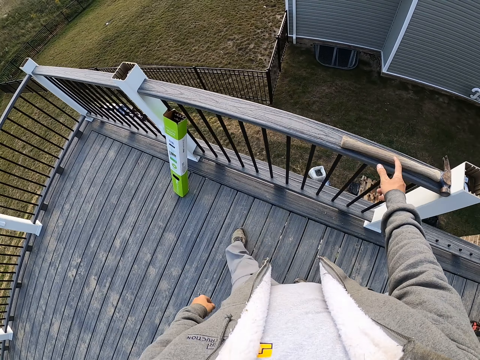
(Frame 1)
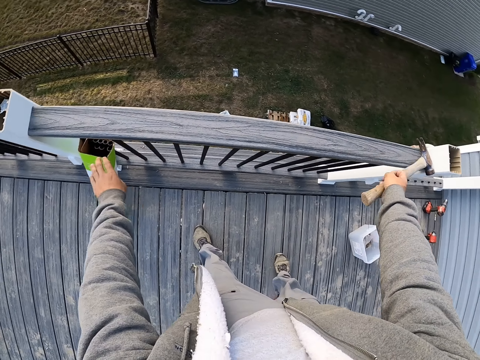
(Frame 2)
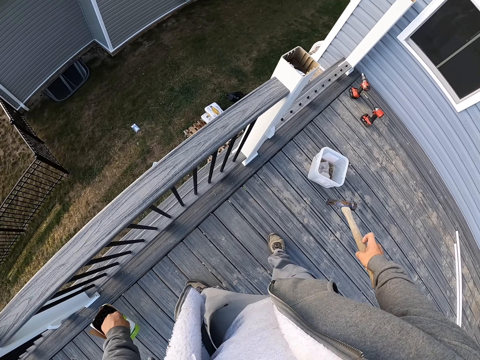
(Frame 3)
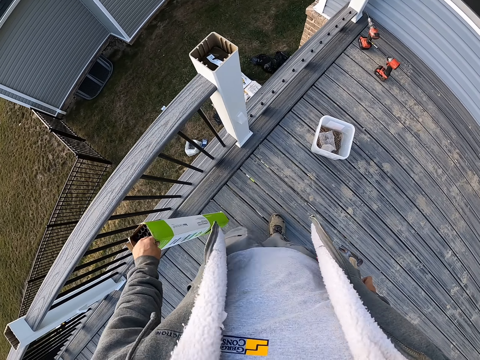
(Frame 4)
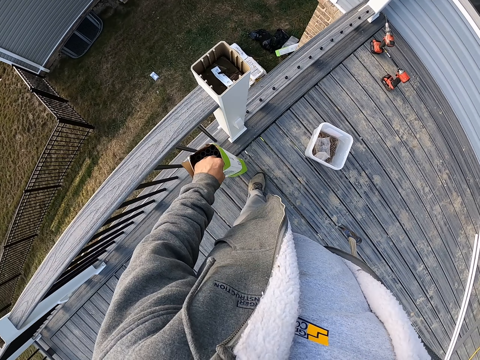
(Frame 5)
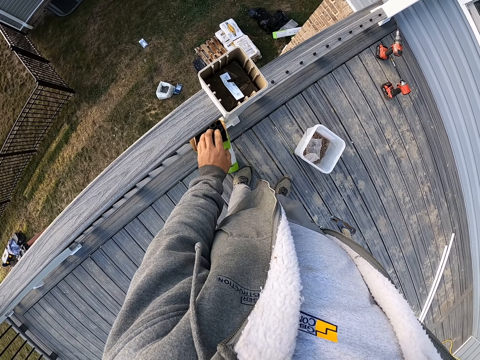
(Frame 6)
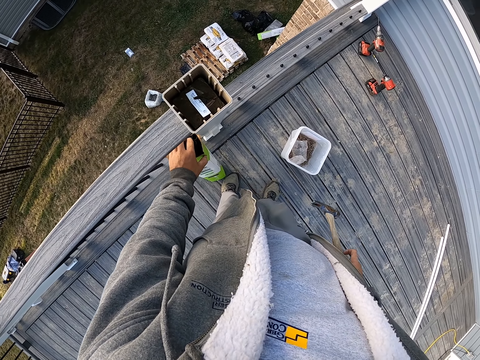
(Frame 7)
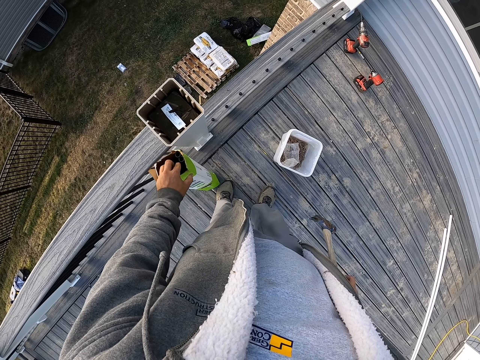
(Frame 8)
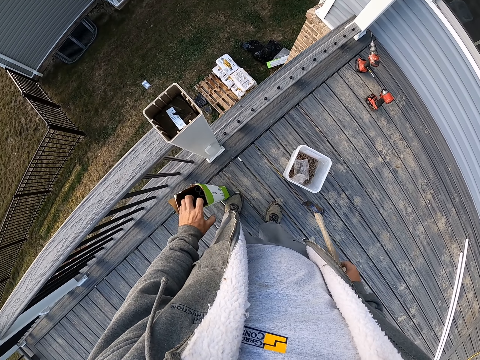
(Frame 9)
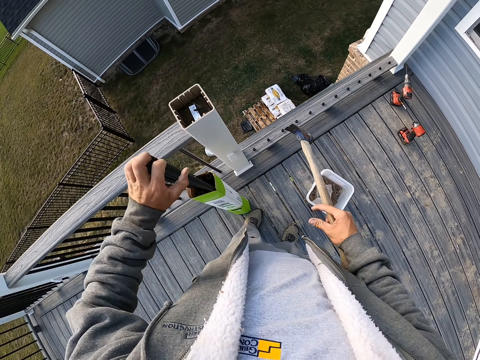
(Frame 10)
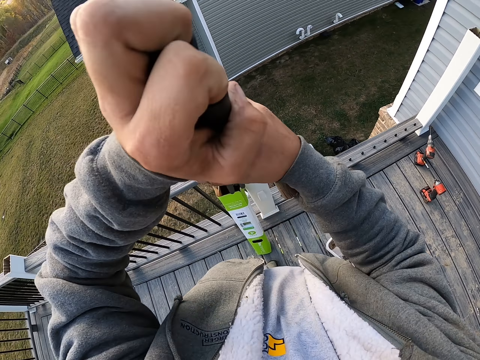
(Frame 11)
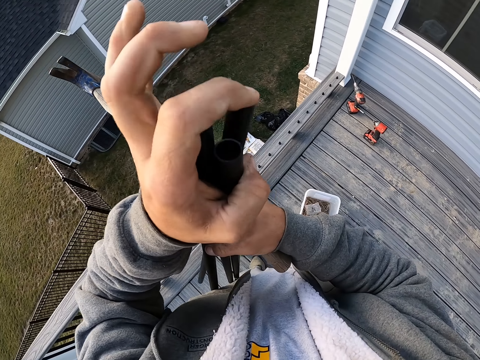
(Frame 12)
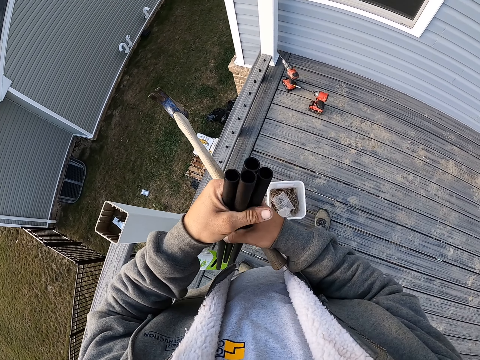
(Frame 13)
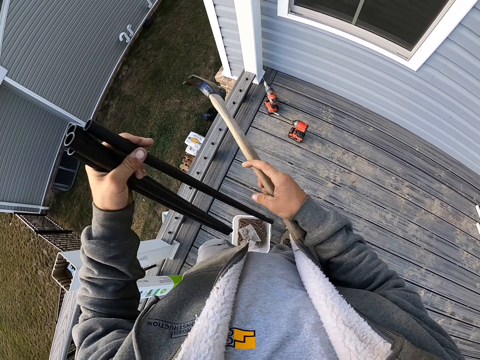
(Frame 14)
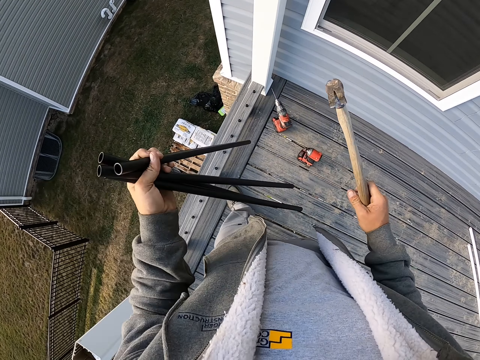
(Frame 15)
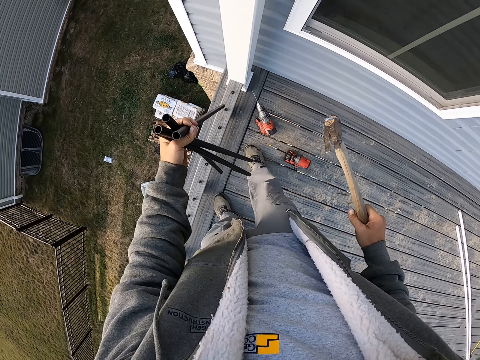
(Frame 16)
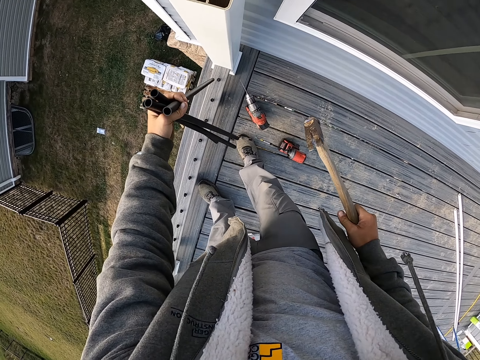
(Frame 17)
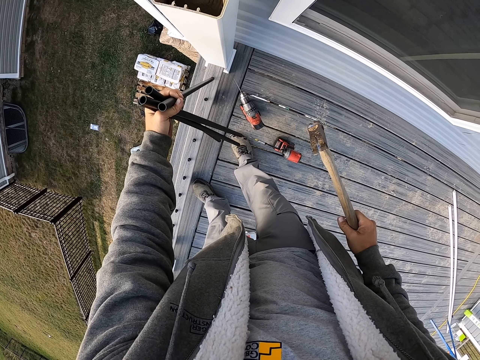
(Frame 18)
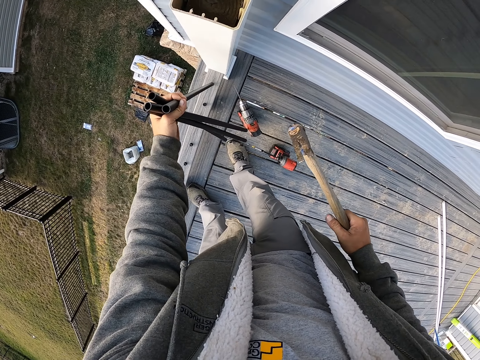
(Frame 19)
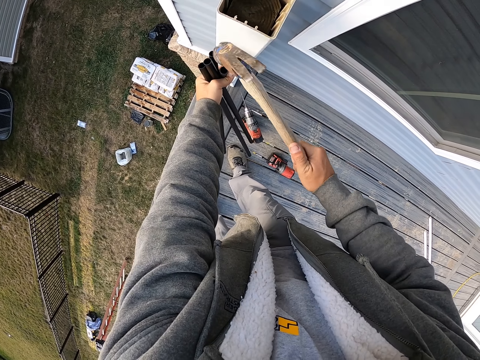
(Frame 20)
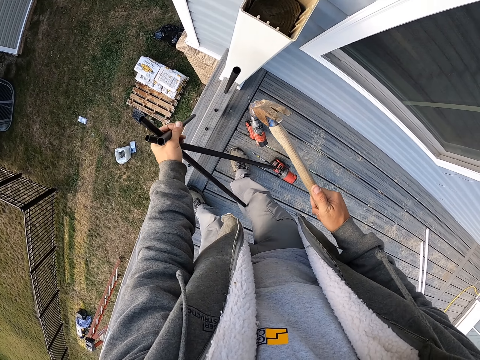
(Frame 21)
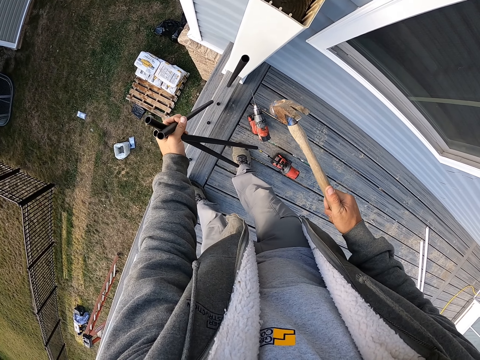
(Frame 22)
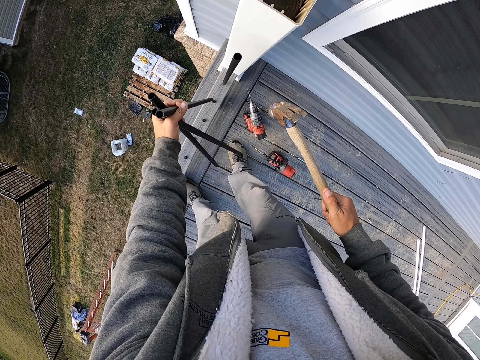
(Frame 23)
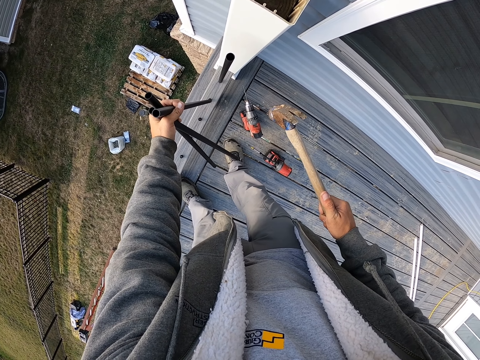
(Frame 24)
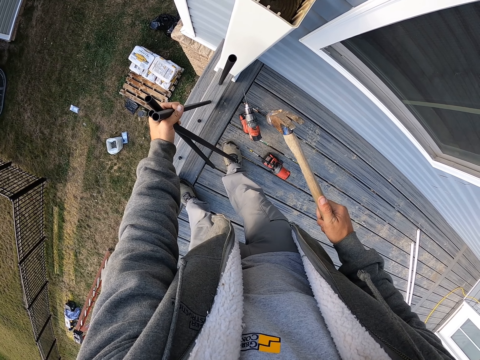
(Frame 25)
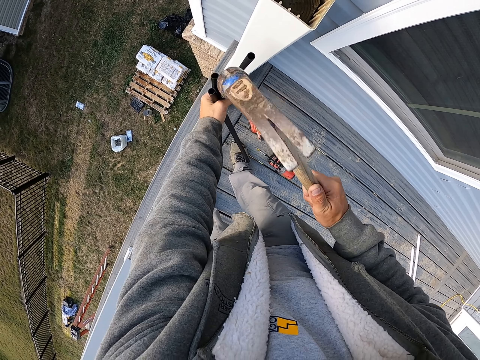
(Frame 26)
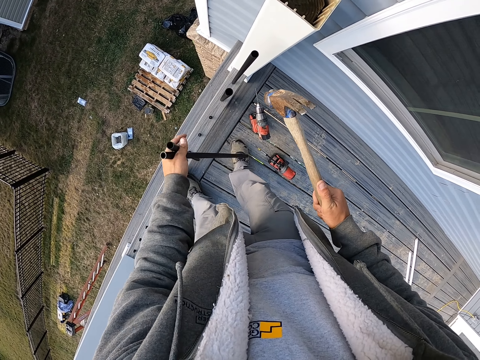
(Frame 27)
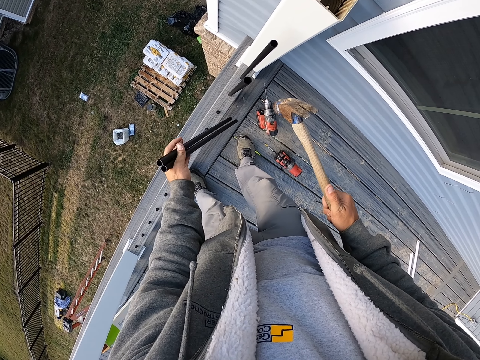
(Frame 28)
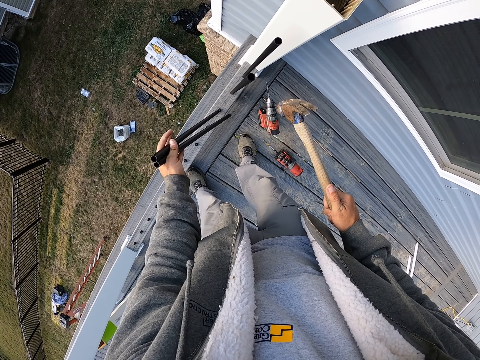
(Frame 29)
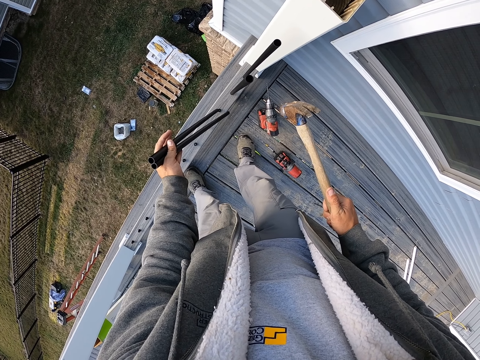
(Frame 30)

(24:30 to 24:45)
The camera wearer picks the hammer from the rail. They pick the box that has the metal bars or PVC conduit pipes from the post. They place the box against the post. They remove the metal bars from the box. They put the metal bar on the wood. They hit the metal bar using the hammer. They put the metal bar on the wood. They hit the metal bar using the hammer.

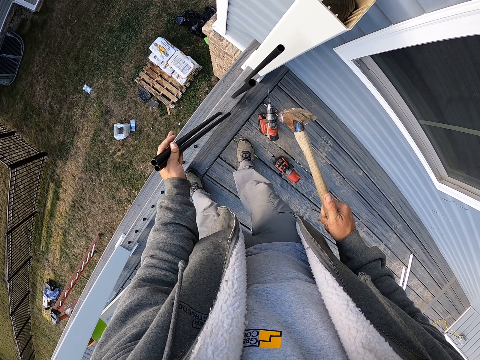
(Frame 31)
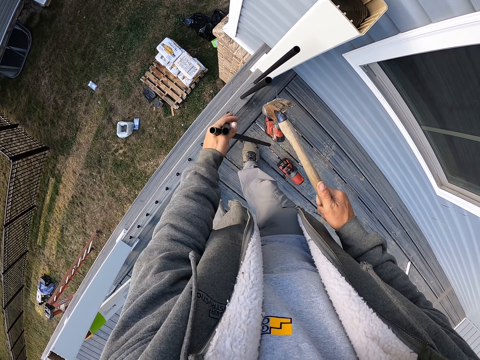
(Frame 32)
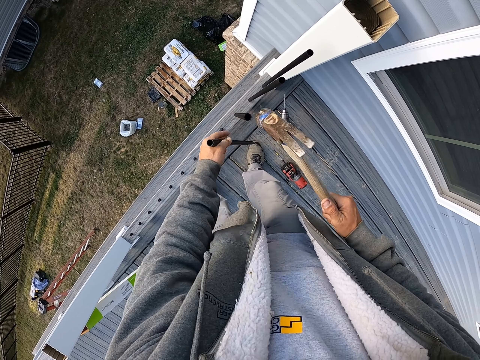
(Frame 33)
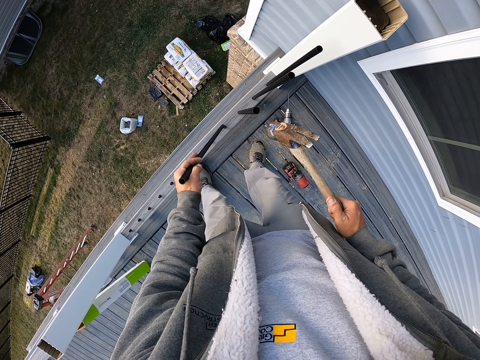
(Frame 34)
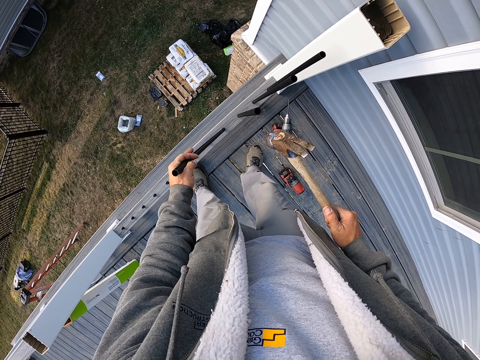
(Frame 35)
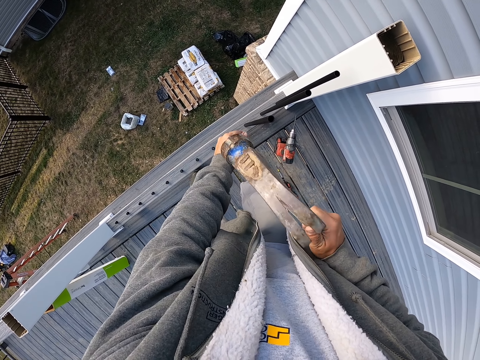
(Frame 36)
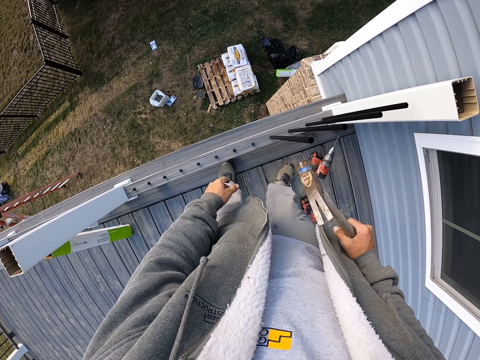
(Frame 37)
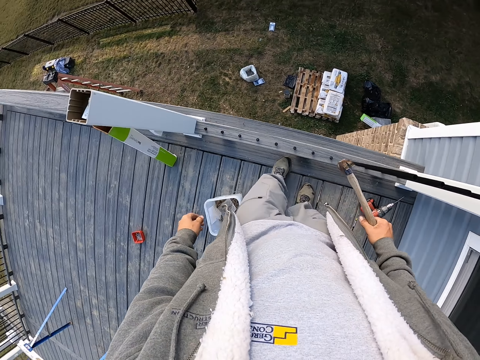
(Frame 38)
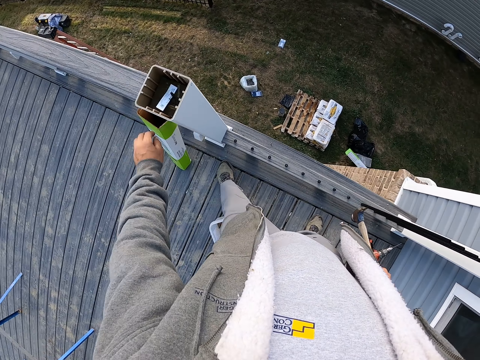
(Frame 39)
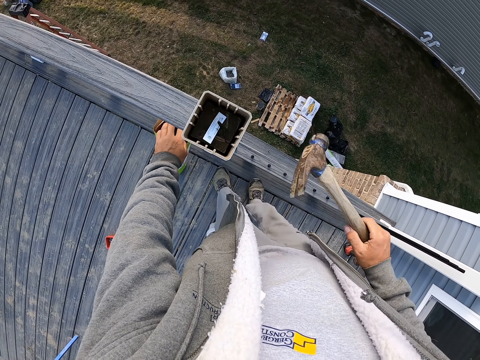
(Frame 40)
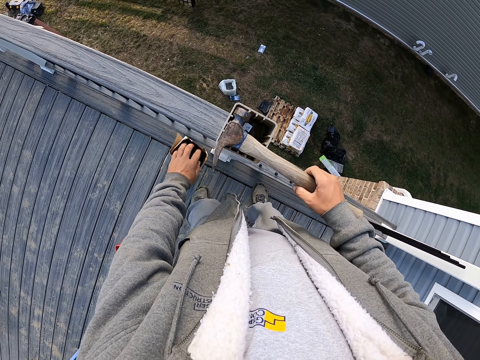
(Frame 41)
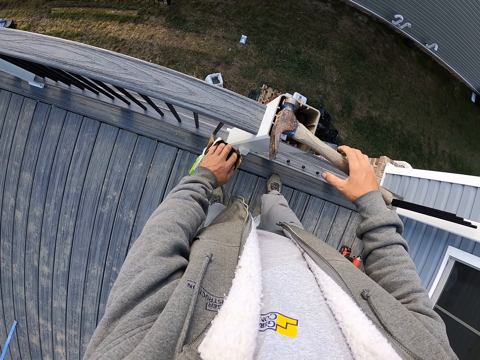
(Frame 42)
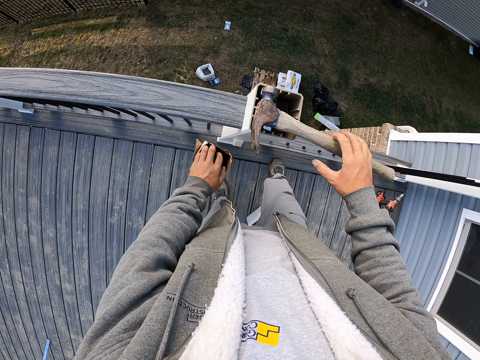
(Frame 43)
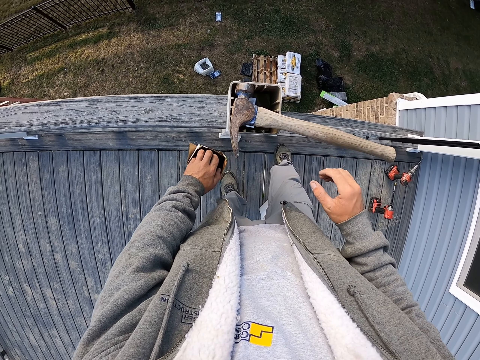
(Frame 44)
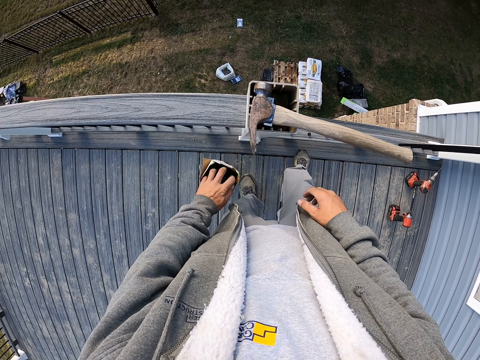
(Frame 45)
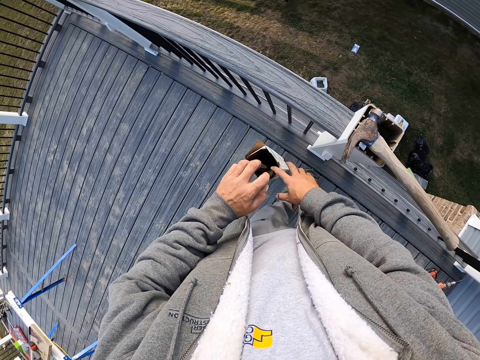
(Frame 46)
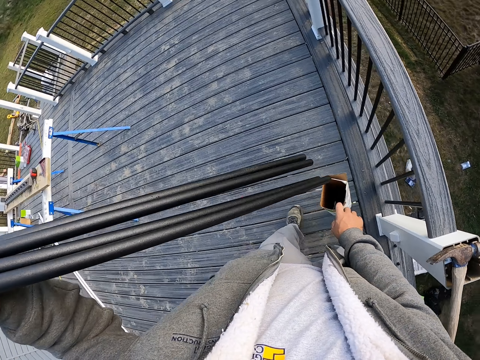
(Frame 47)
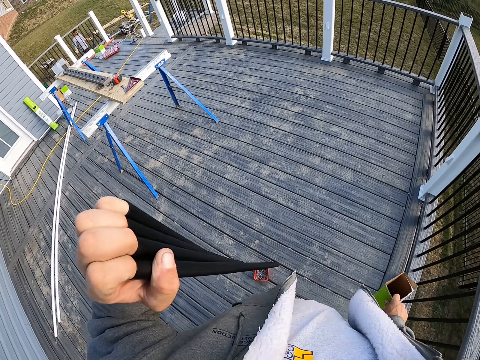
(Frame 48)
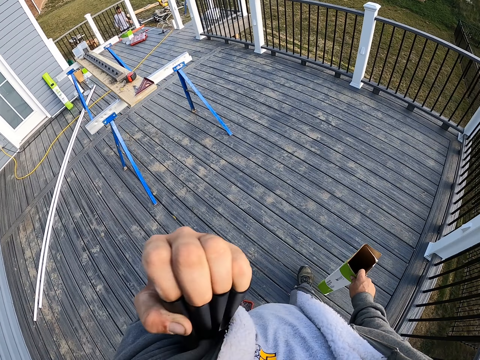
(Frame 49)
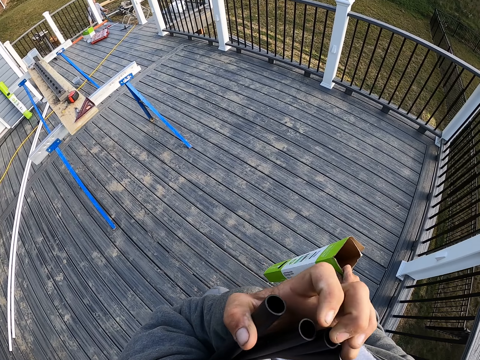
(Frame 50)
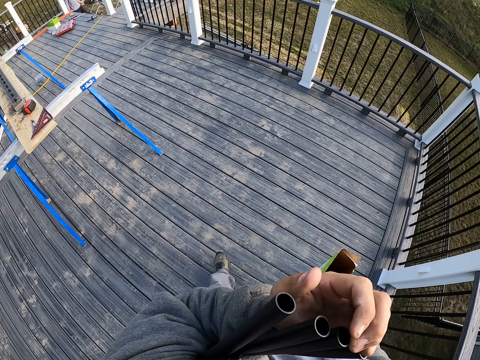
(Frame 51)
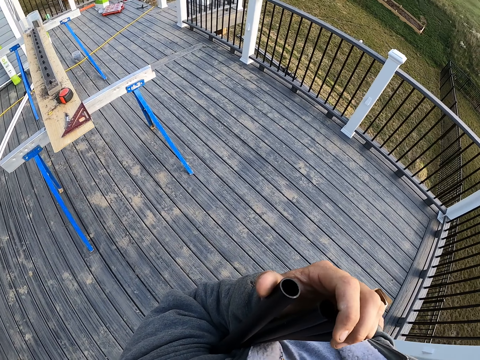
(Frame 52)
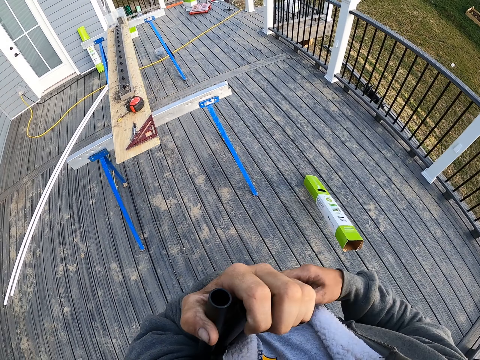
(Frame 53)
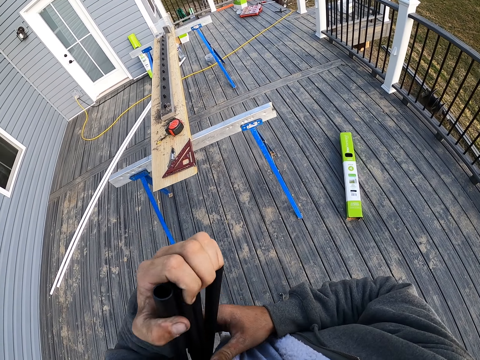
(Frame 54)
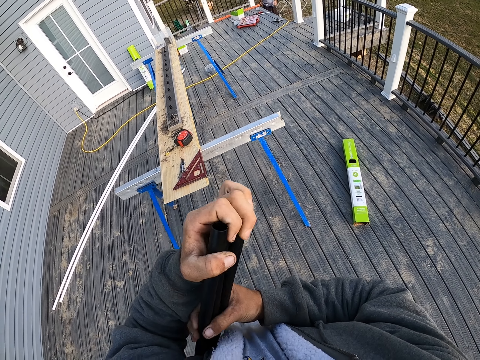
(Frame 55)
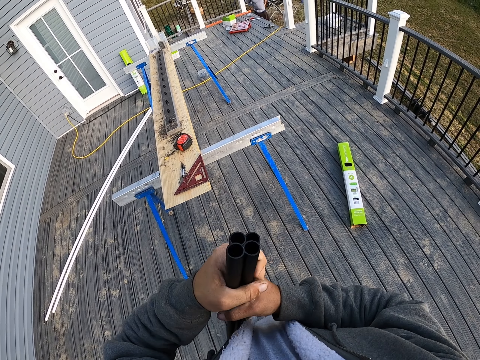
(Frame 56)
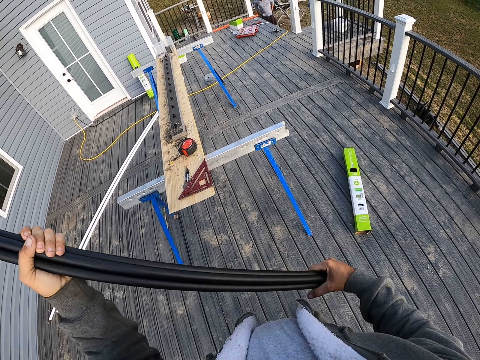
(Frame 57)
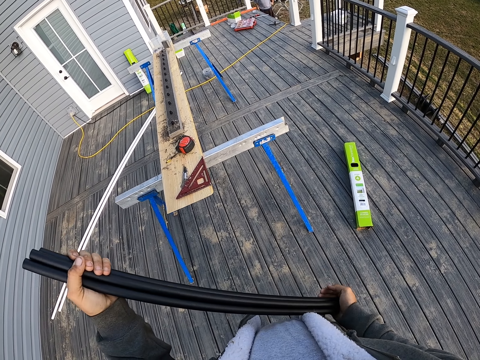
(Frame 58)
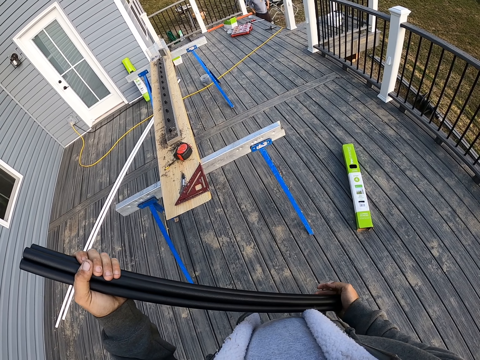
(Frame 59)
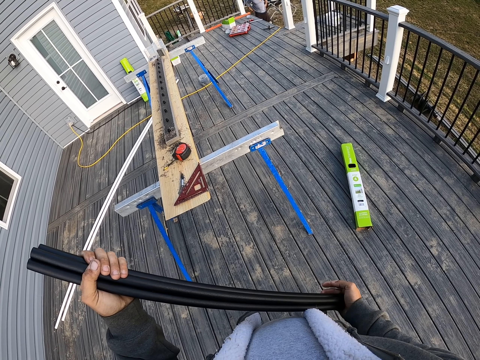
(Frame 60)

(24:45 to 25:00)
The camera wearer puts the metal bar on the wood. They hit the metal bar using the hammer. They put the metal bar on the wood. They hit the metal bar using the hammer. They hold the box. They place the hammer on the post cover. They remove PVC conduit pipes from the box. They carry the box. They throw the box on the floor. They put the box down. They hold the pipes and stand.
